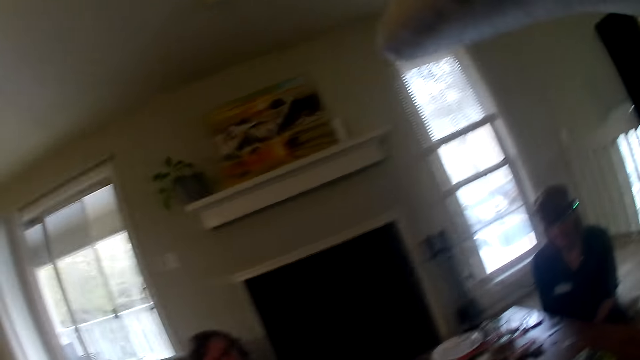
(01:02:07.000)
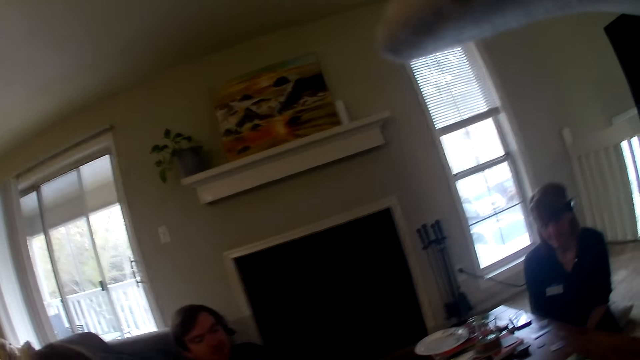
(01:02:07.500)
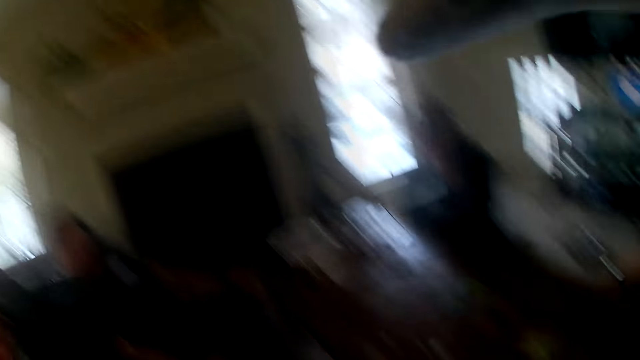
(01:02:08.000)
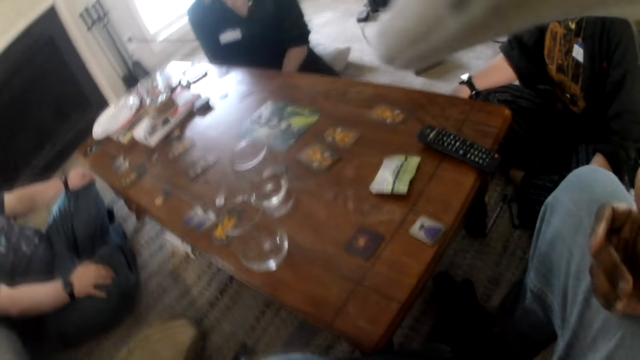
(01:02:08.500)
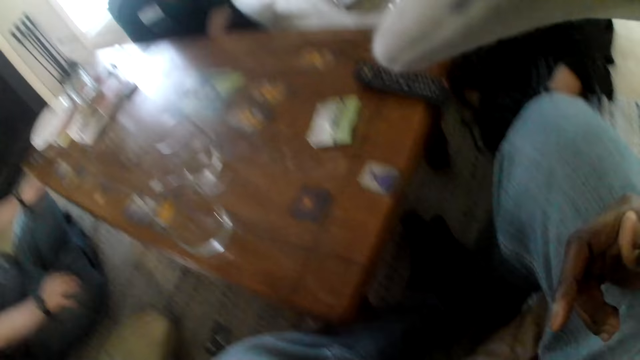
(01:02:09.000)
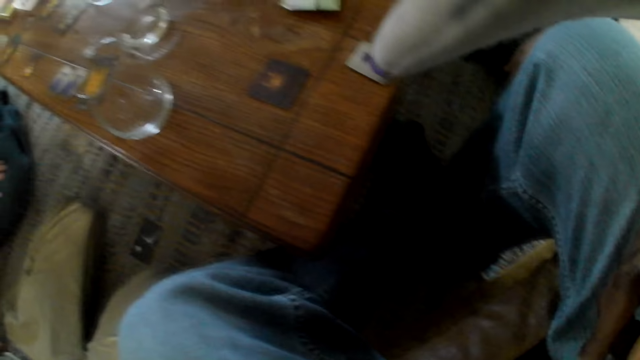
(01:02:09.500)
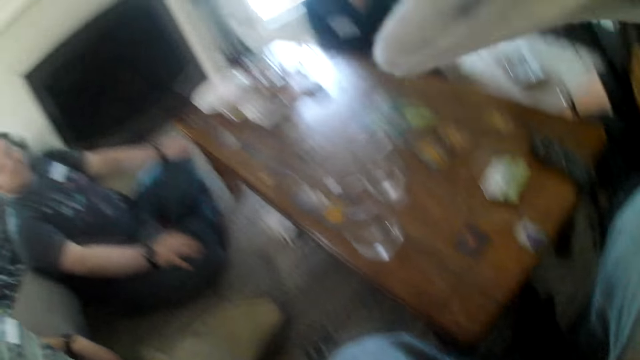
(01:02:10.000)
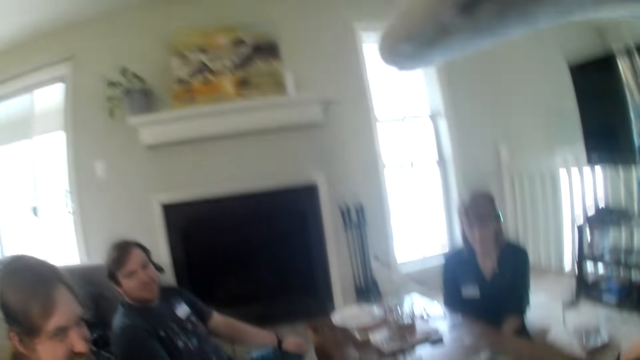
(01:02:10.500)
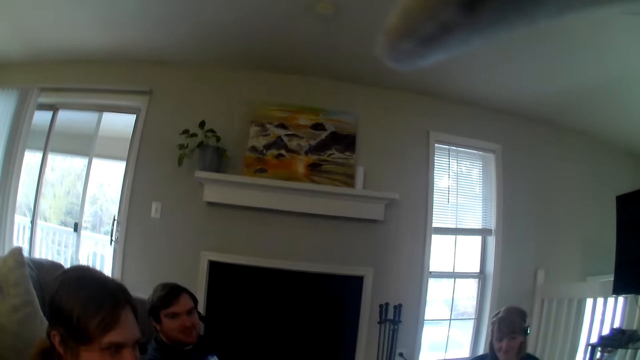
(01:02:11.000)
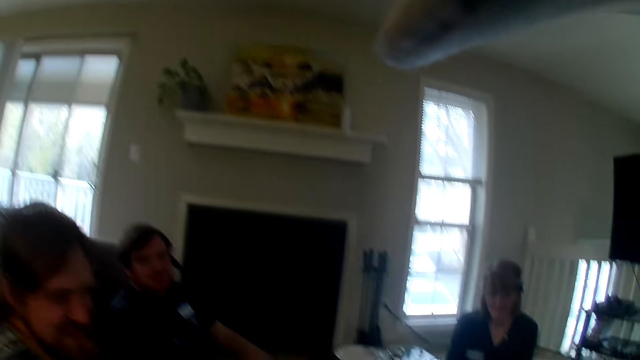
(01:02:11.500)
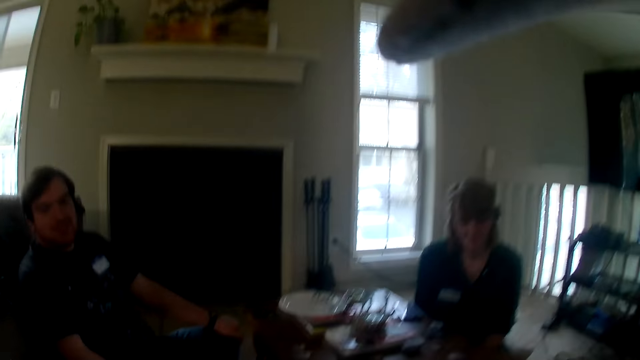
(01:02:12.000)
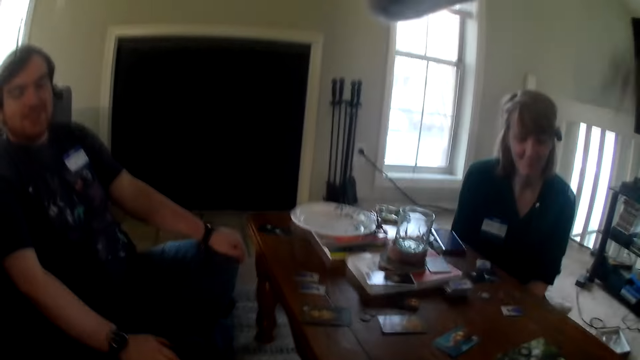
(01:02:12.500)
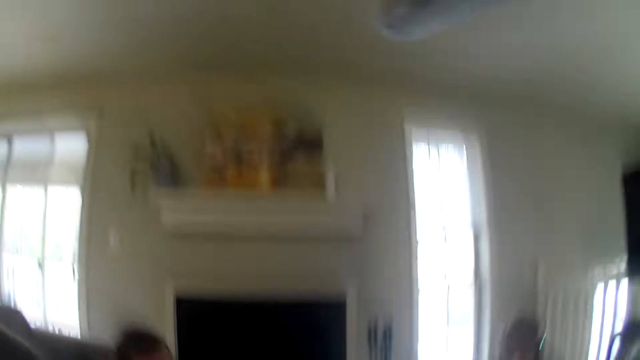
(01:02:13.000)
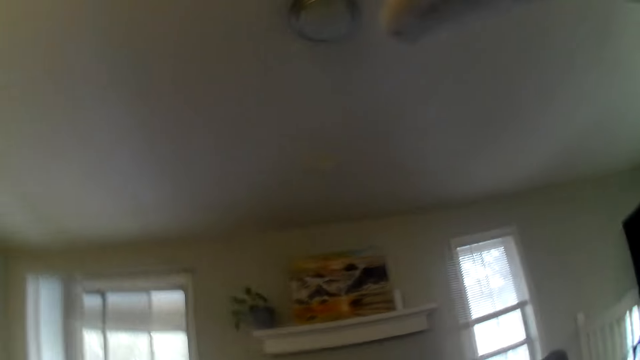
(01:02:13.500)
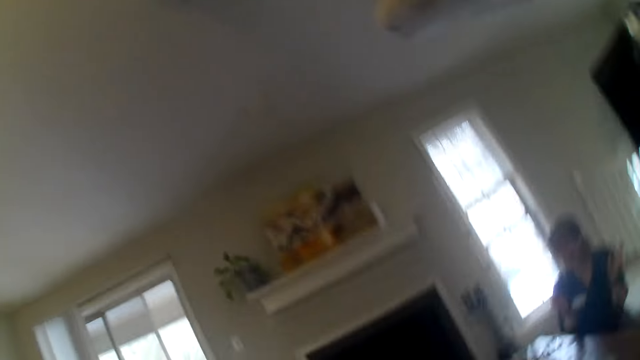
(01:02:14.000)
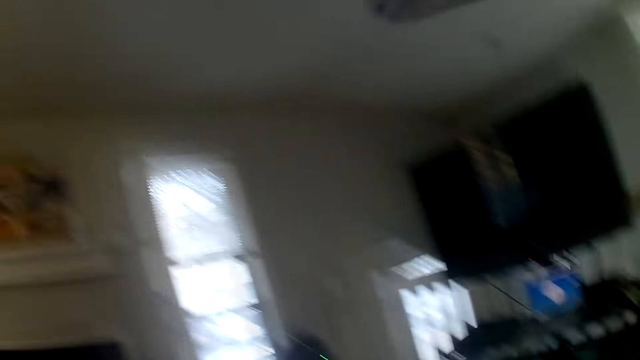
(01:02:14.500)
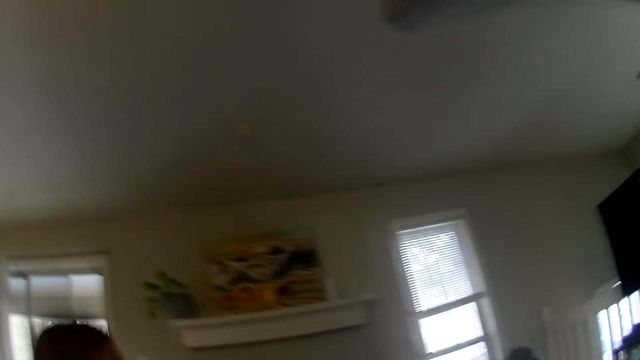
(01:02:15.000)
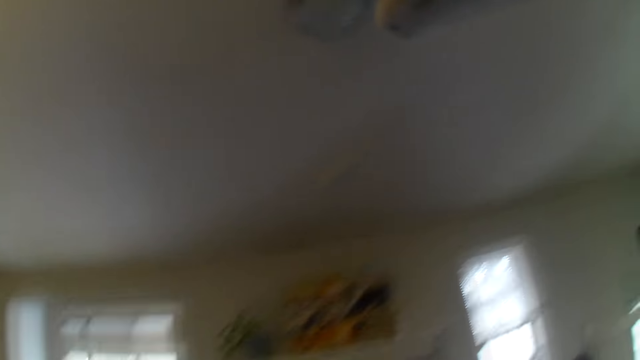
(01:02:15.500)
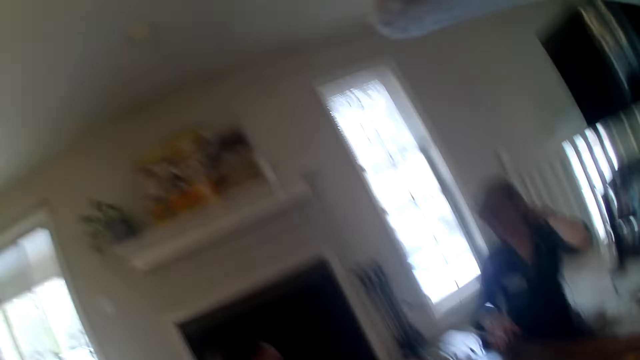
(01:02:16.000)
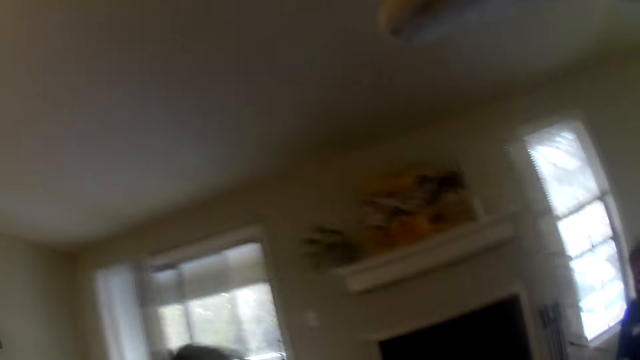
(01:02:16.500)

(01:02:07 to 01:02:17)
The camera wearer looks around the table. He moves his hand. He drops a card on the table. He looks around the room.

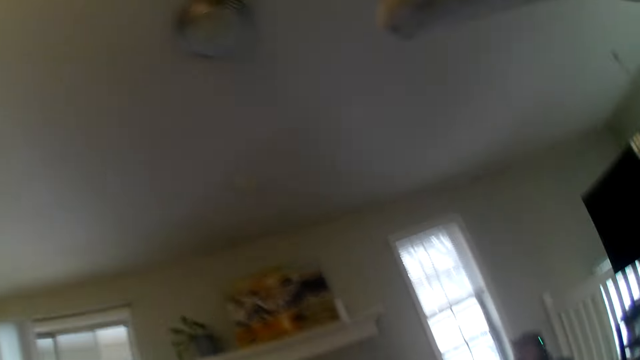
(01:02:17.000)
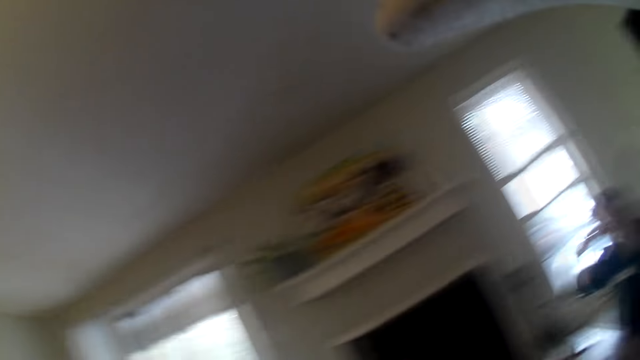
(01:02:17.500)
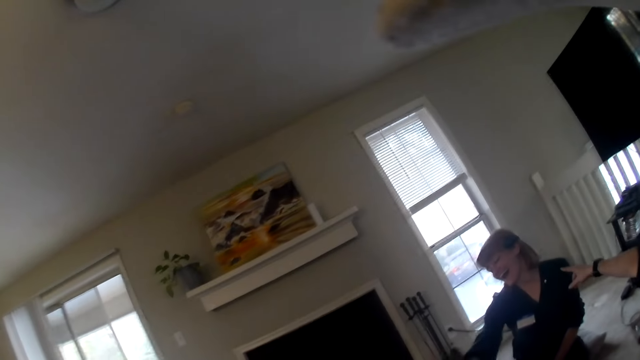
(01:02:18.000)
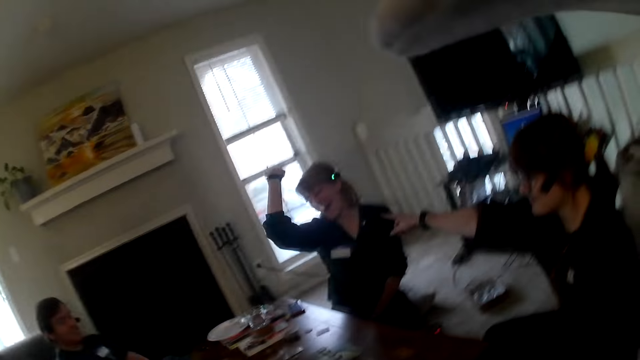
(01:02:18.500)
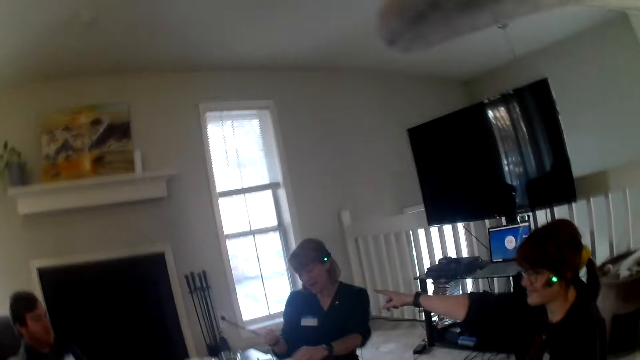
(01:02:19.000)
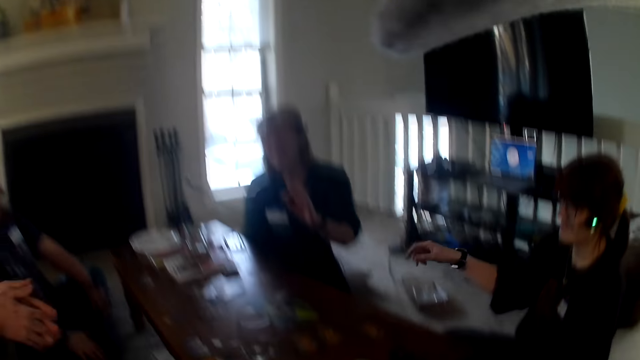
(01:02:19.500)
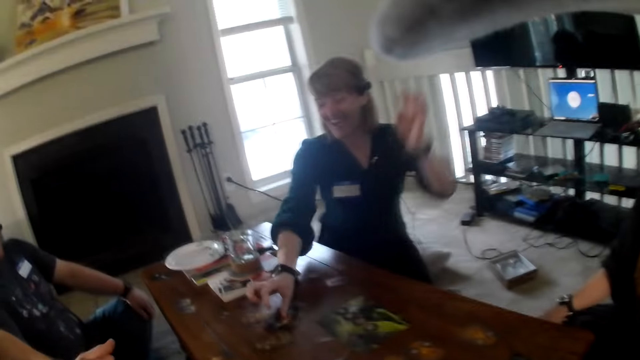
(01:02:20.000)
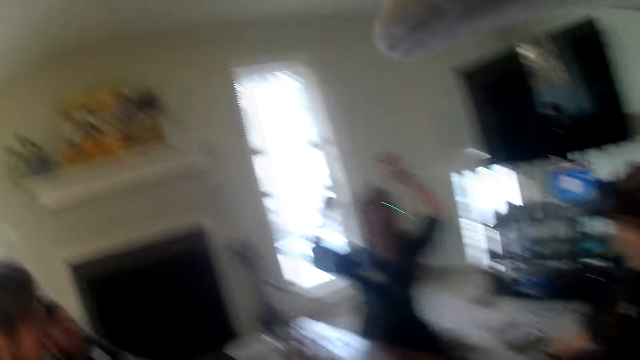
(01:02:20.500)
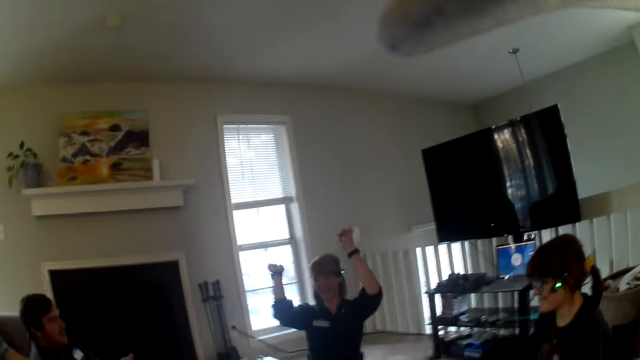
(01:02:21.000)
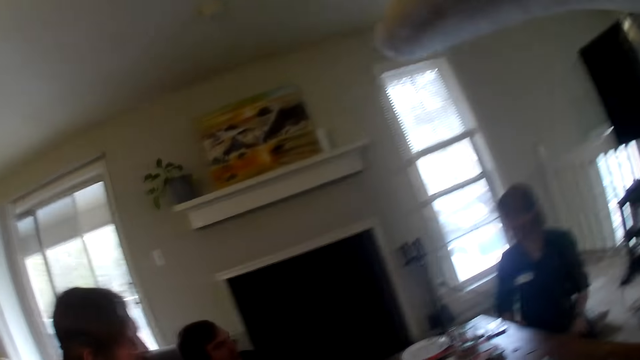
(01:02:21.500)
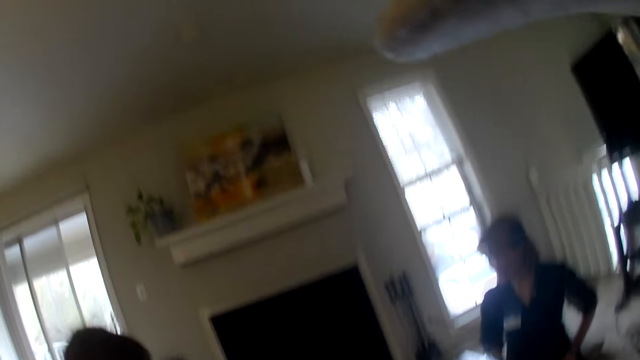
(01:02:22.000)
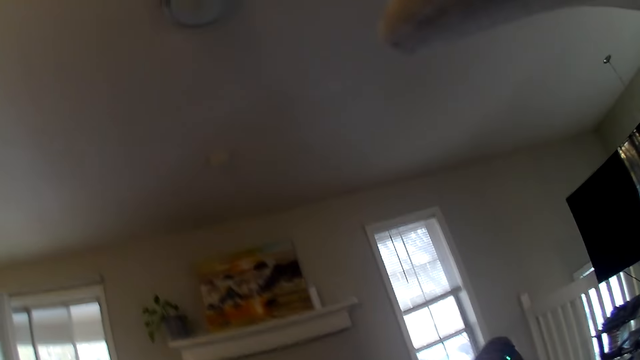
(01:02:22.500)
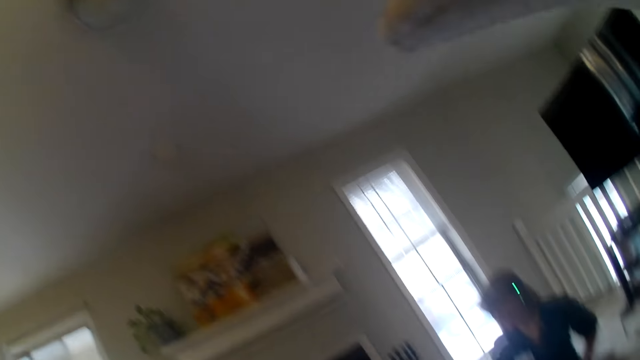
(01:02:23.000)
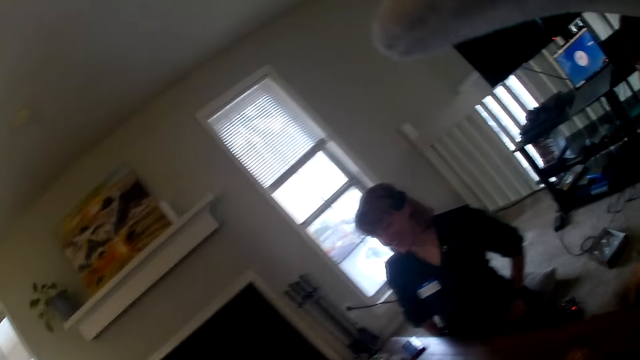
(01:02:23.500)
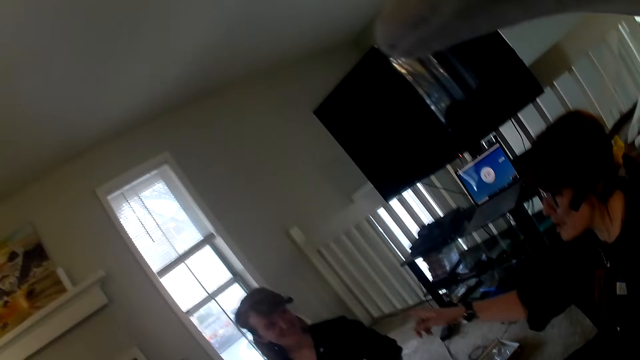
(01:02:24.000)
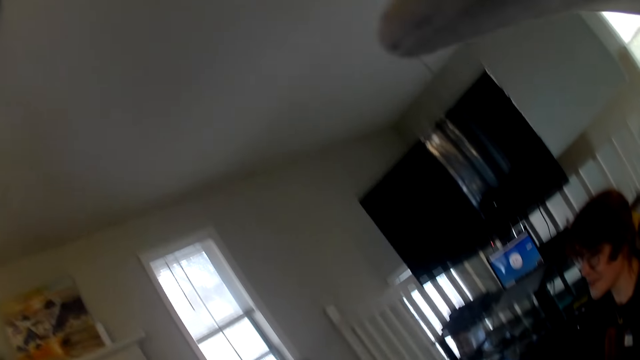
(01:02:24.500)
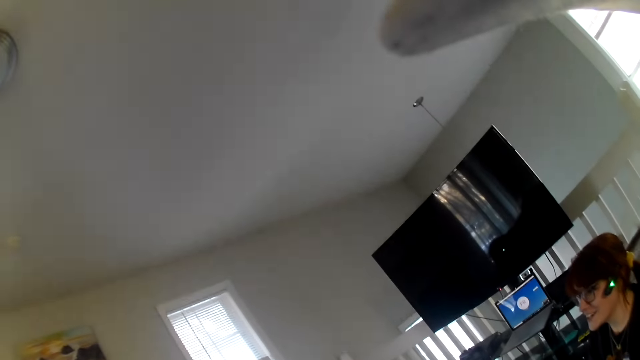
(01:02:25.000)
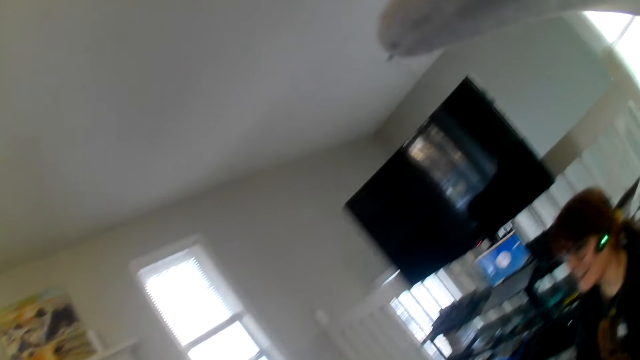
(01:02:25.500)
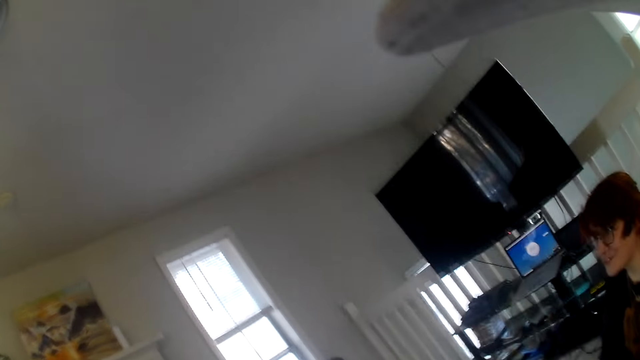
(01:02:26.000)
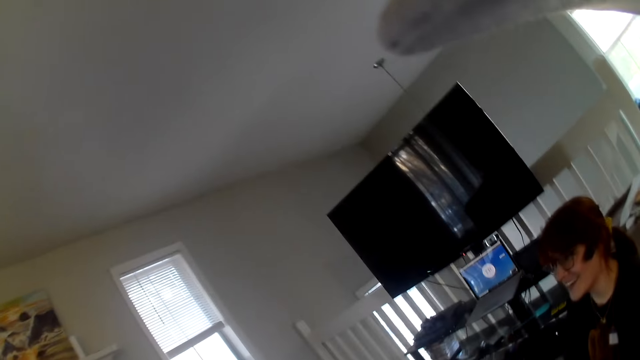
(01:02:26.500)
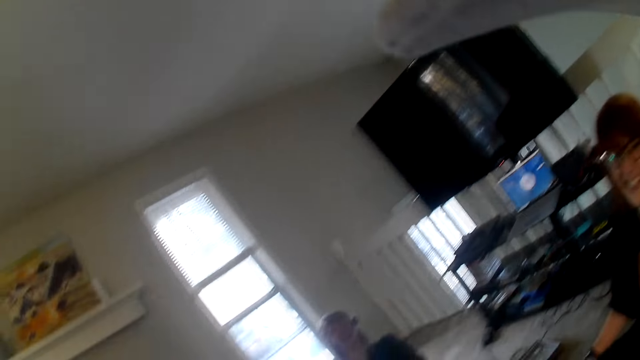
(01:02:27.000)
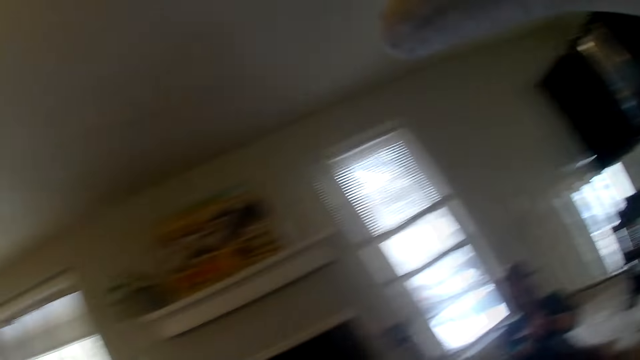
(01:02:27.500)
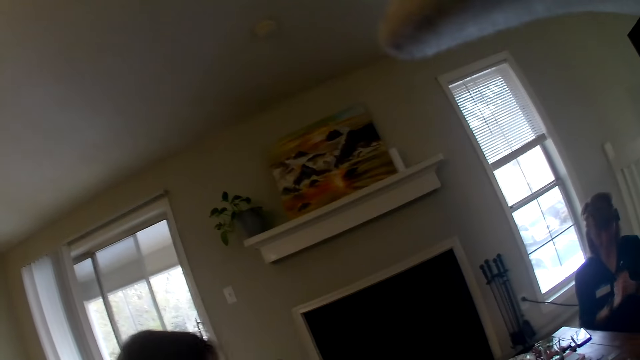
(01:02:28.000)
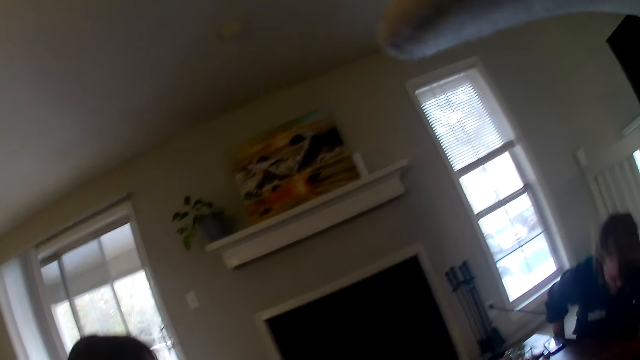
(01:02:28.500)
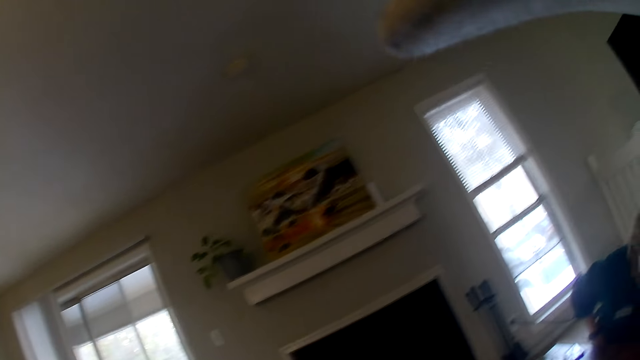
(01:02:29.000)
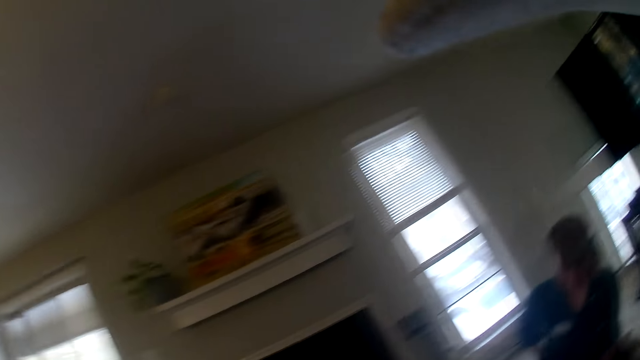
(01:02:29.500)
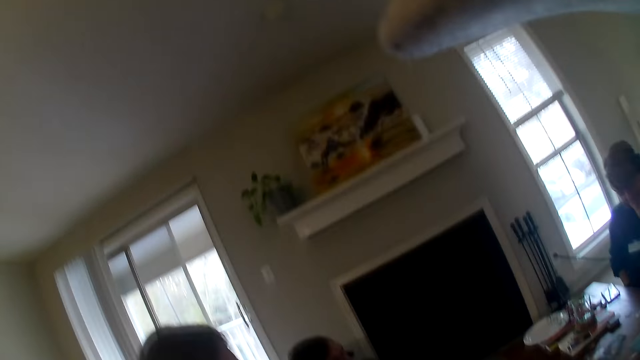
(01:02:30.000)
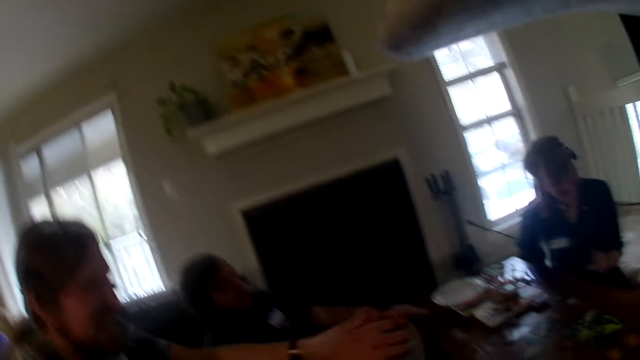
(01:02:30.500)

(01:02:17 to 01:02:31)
A woman points at another woman. The other woman drops the cards on the table. She places a card on the table. She lifts her hands and places her hands on the lap. The camera wearer looks around the room. The first woman points at the other woman. The camera wearer looks around the room. The other woman adjusts her sitting position.
